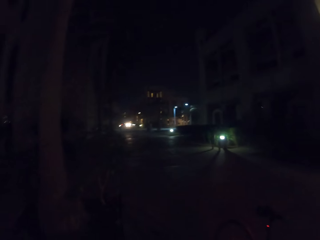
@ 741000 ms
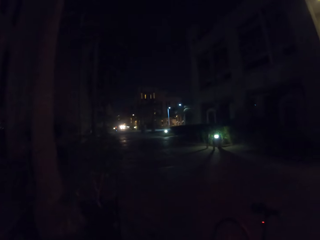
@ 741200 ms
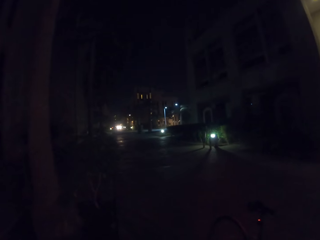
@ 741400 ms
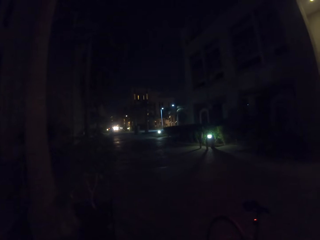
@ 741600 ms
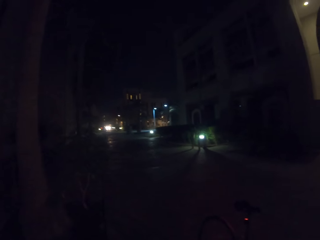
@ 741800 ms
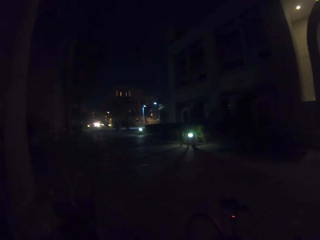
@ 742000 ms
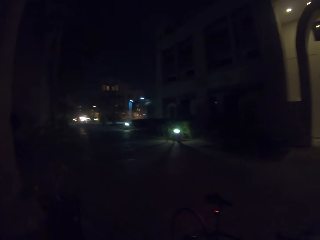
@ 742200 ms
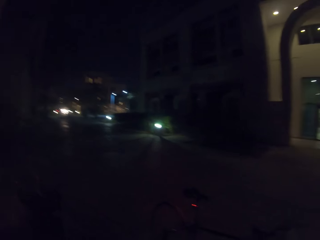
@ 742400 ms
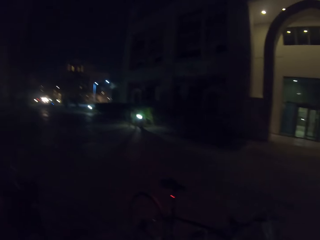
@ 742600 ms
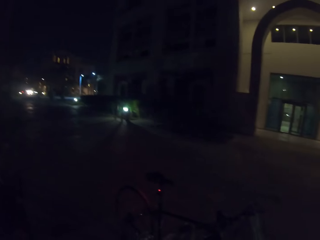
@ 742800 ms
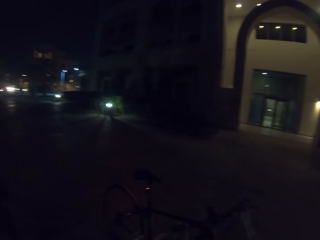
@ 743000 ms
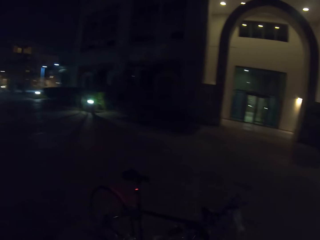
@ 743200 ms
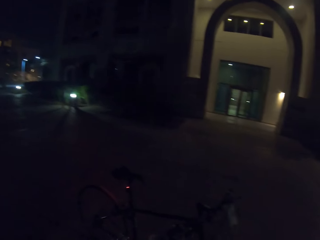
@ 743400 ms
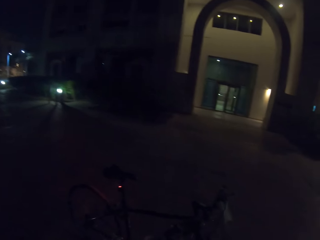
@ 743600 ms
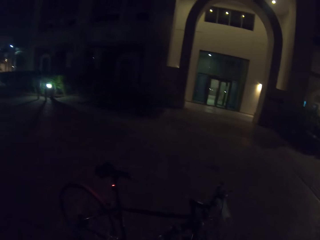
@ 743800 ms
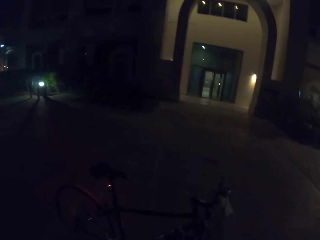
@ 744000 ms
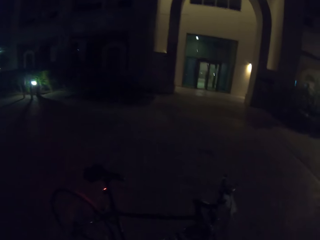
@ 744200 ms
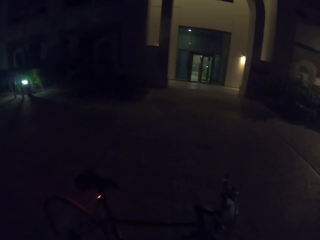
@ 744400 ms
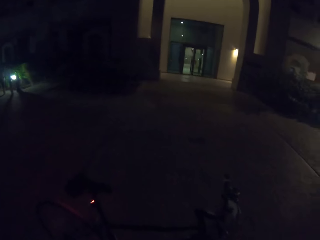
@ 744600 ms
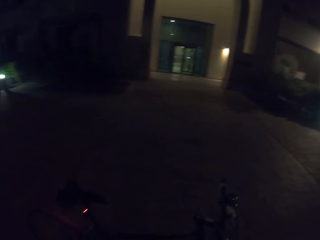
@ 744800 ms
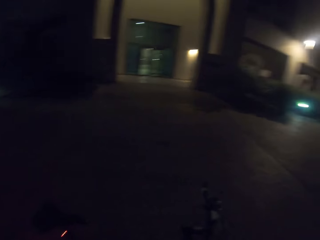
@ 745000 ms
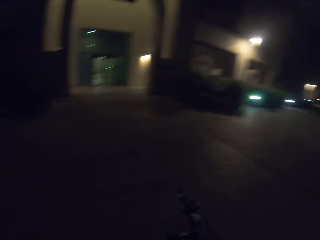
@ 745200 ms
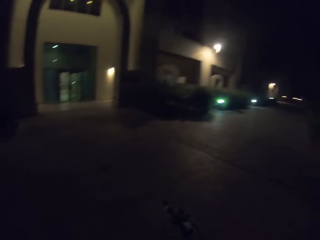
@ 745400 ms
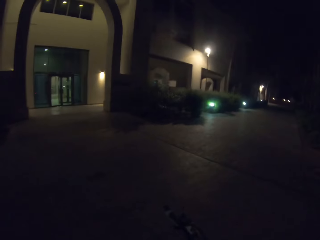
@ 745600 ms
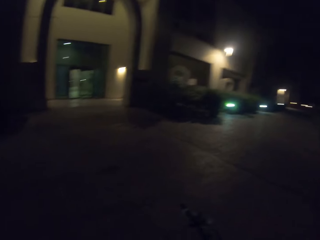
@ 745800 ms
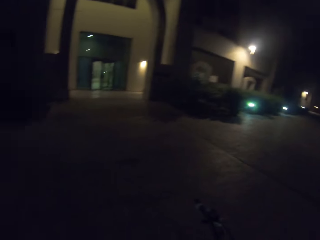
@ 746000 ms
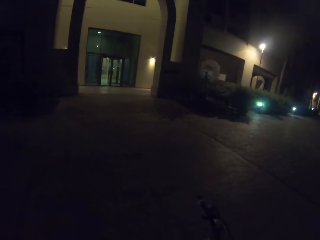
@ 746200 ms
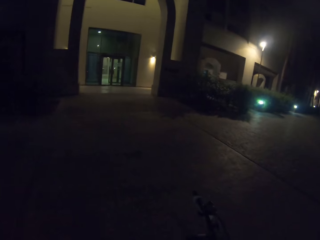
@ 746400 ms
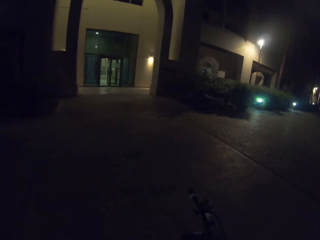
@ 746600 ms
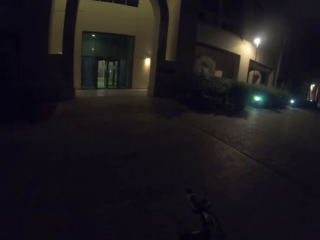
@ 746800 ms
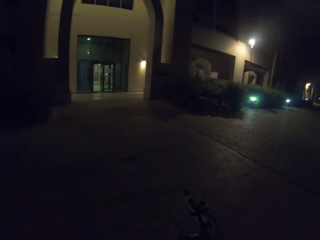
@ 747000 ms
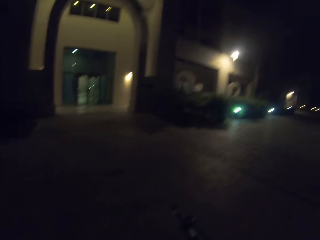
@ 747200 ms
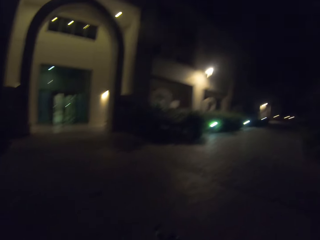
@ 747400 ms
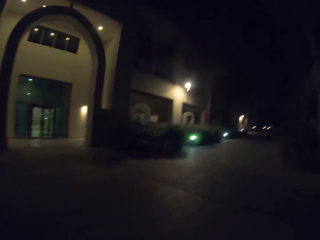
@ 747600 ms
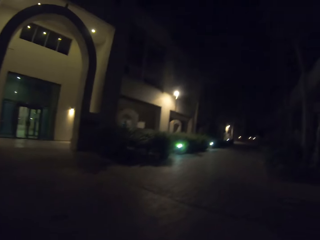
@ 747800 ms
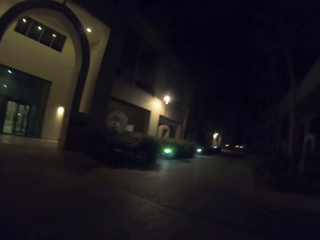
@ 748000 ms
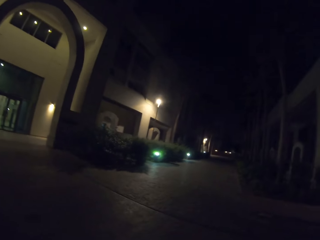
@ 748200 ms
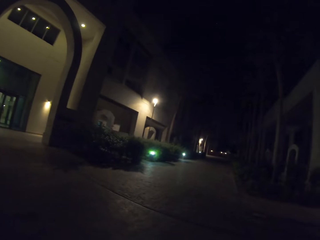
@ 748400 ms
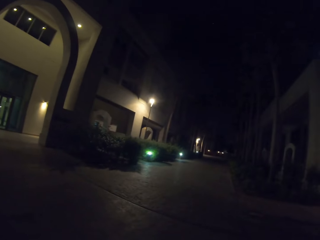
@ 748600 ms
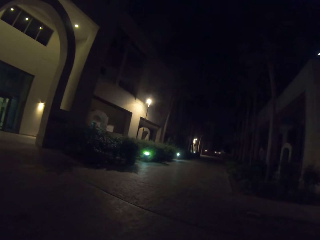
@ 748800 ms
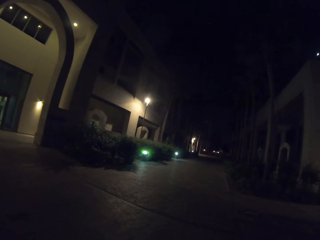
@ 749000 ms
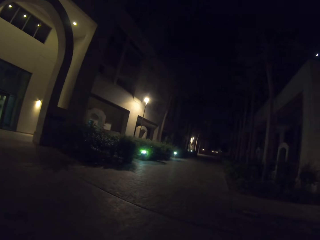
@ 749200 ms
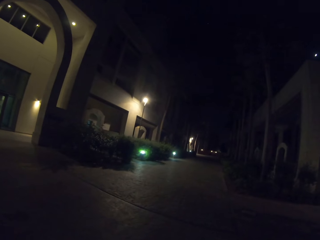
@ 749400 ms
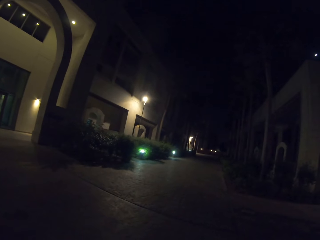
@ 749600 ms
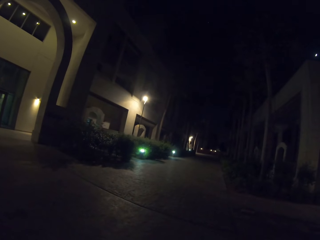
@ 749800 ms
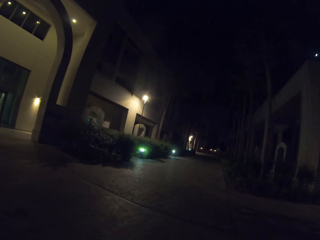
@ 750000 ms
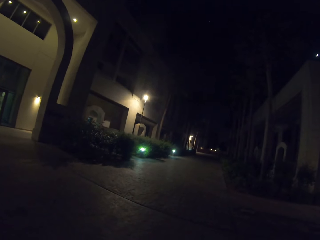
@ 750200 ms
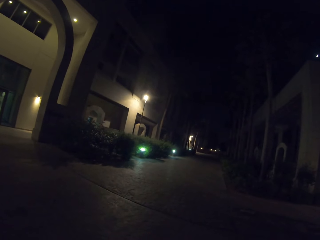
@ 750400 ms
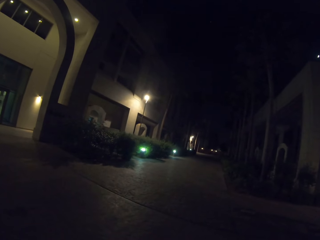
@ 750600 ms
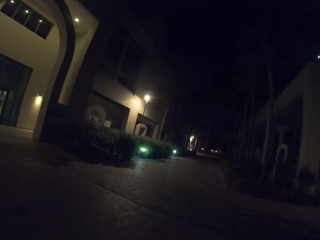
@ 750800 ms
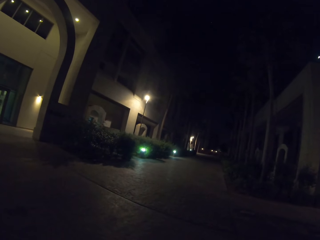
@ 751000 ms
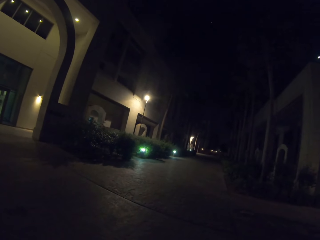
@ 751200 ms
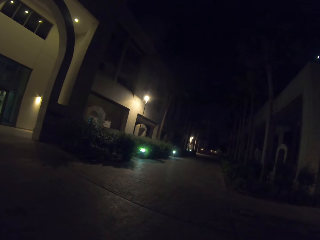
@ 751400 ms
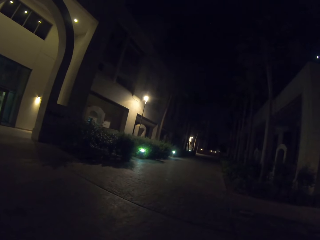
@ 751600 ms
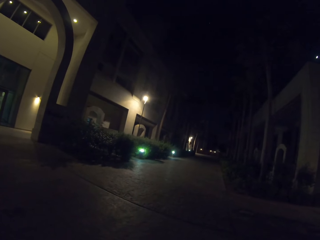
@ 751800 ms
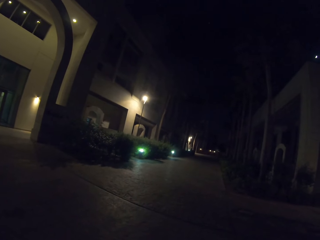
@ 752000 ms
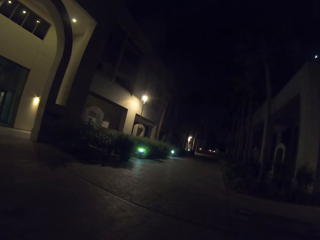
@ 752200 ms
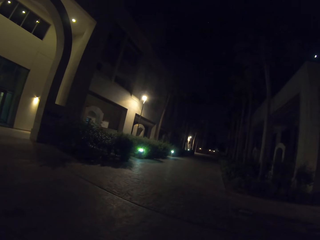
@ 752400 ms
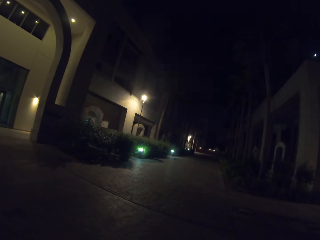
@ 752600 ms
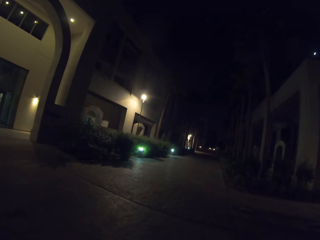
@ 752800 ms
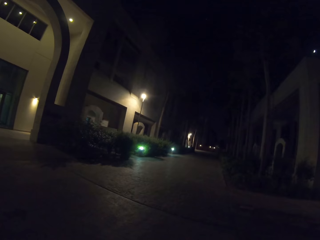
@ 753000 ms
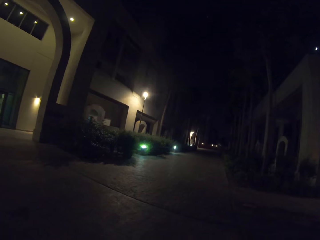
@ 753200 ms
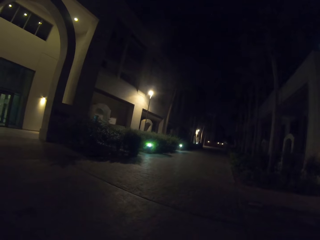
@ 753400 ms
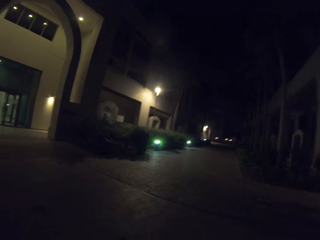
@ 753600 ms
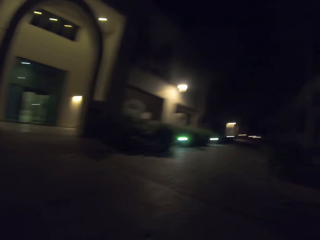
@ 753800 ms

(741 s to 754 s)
The camera wearer walks to the bicycle. They look around.

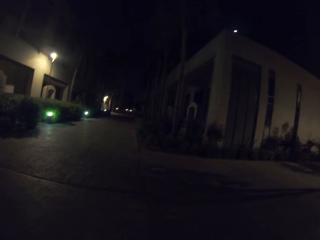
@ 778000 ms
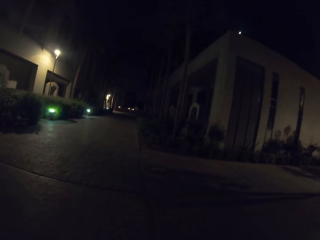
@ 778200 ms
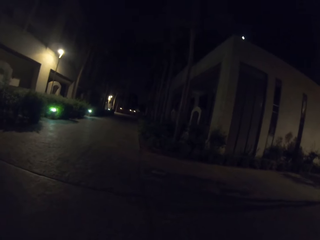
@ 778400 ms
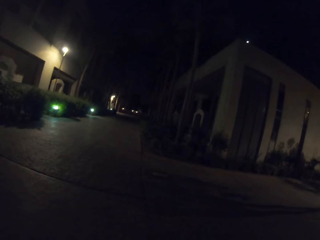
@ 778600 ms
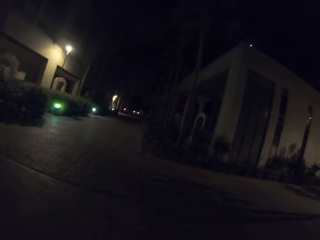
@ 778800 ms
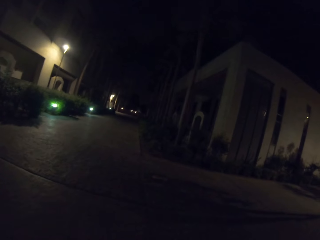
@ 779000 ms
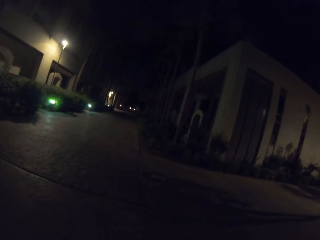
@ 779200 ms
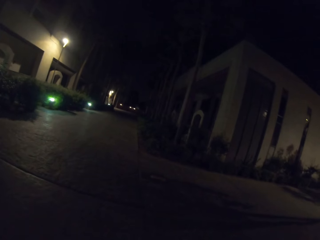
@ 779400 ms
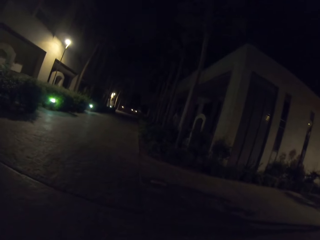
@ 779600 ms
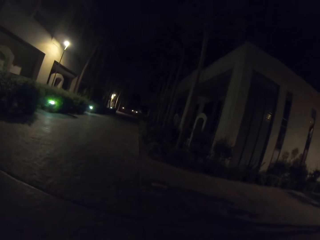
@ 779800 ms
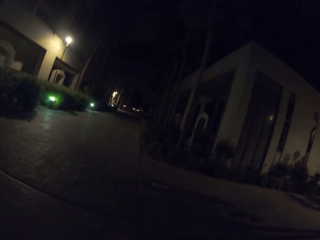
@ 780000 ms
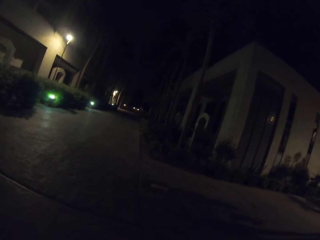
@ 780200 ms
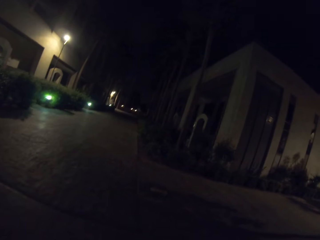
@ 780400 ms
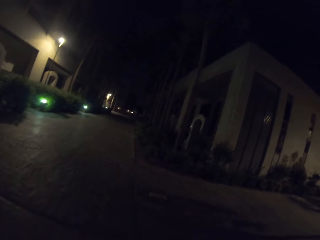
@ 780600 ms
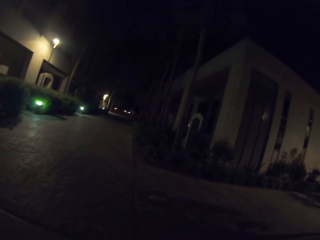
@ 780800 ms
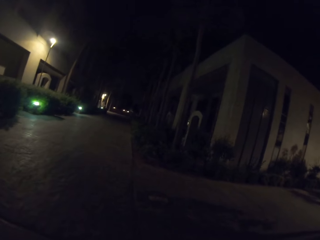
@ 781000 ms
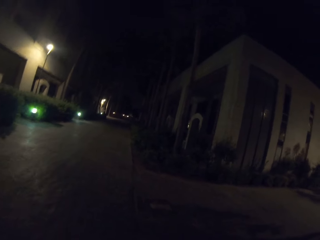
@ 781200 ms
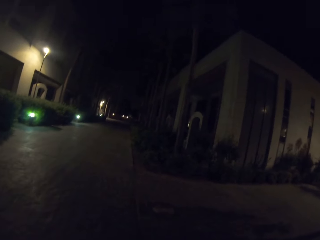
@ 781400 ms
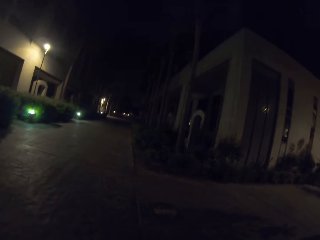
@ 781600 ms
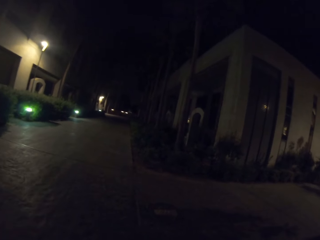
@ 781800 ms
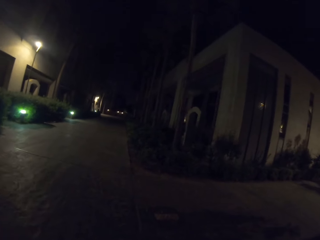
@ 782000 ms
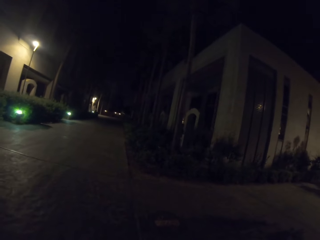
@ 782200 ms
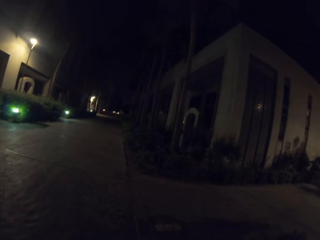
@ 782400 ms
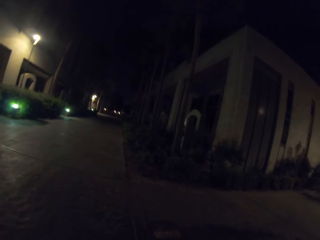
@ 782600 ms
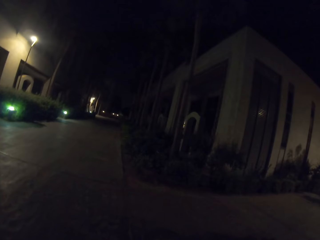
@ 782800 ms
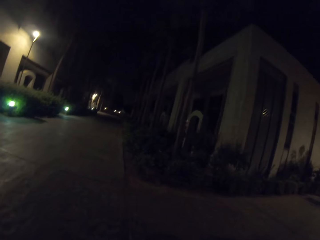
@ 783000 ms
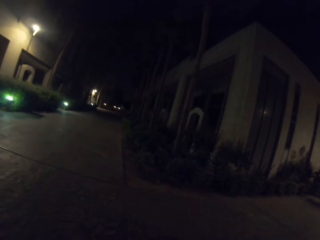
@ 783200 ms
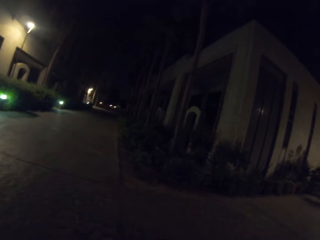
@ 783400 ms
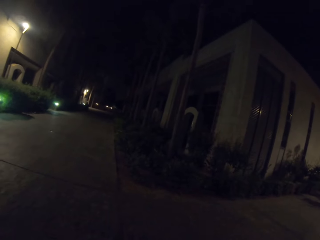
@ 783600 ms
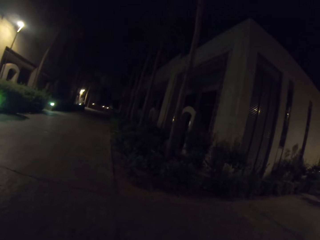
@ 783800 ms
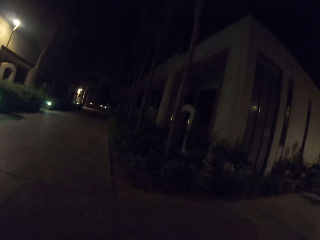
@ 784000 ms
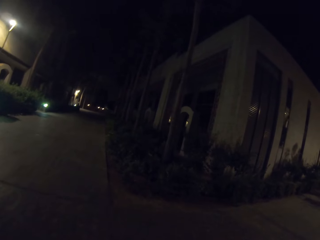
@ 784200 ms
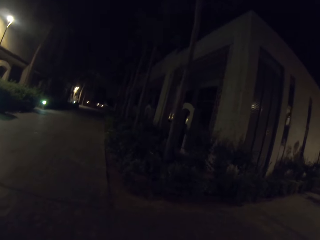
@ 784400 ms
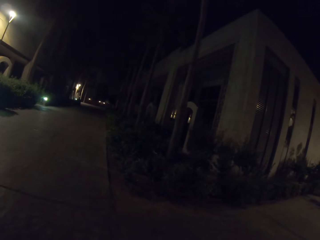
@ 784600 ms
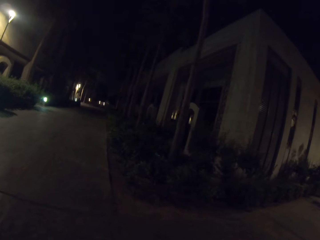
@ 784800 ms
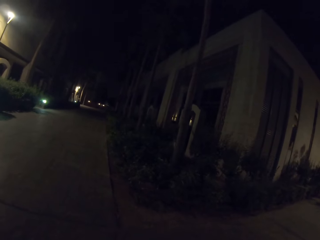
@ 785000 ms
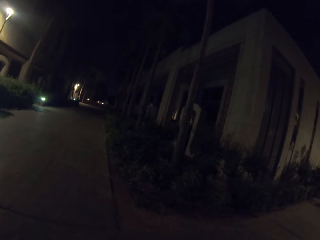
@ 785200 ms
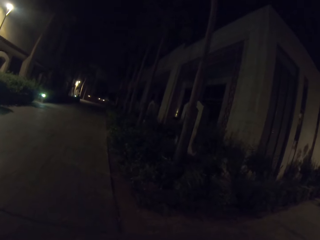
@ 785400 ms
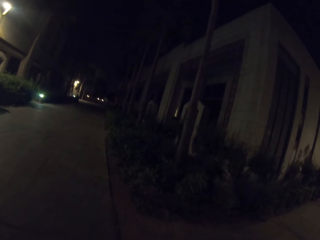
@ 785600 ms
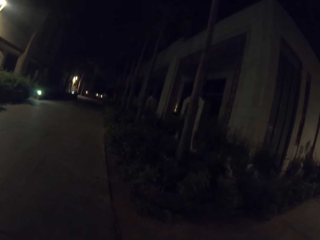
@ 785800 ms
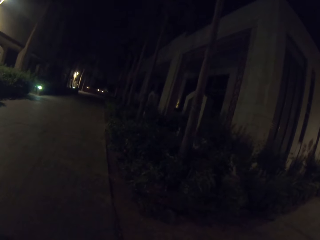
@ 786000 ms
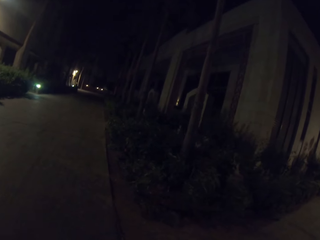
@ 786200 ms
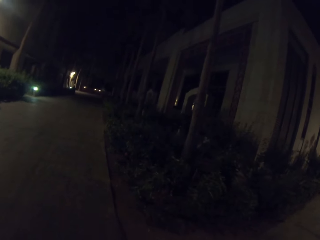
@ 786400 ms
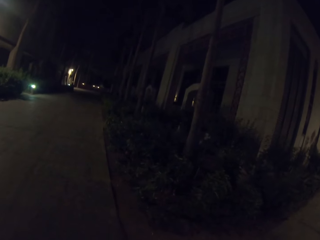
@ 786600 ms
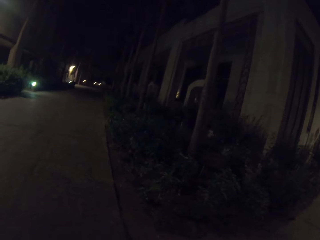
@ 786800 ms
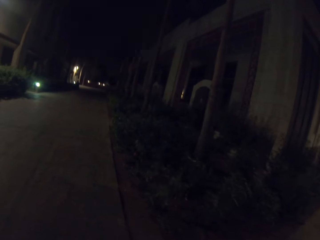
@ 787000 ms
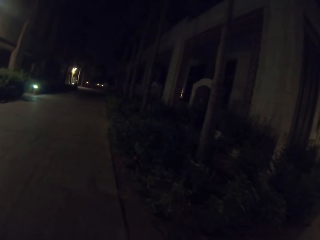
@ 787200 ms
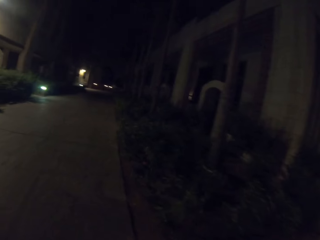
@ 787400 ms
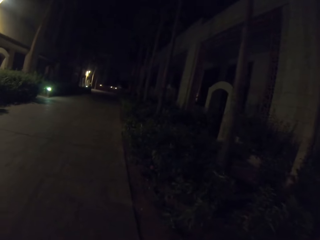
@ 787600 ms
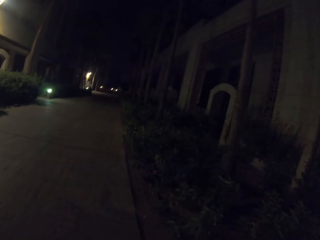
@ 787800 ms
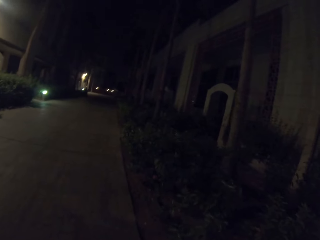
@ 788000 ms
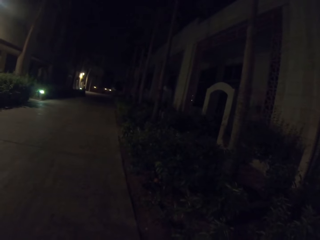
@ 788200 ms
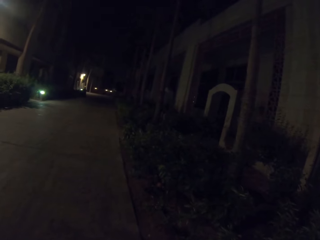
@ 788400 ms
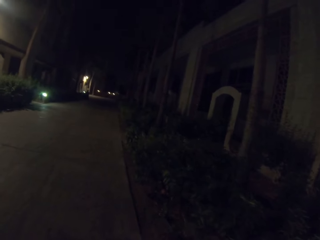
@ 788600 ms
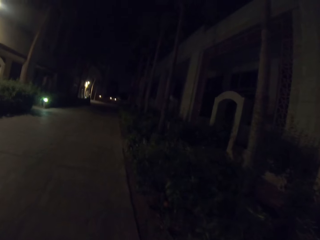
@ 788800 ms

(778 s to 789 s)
The camera wearer walks in the street.
